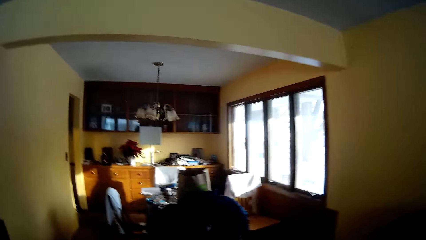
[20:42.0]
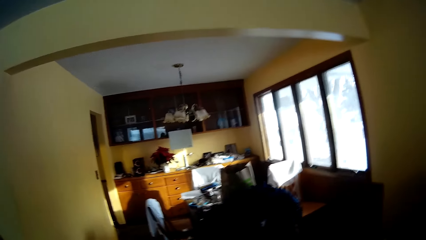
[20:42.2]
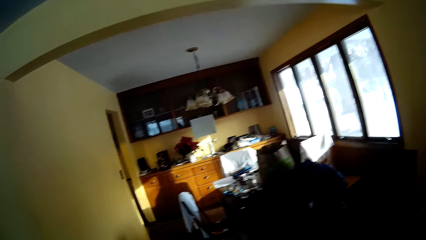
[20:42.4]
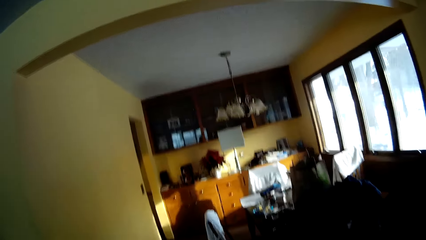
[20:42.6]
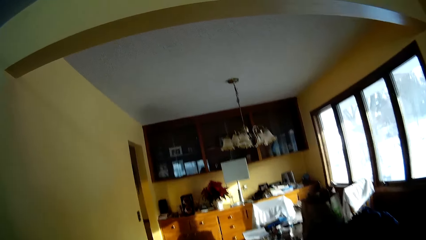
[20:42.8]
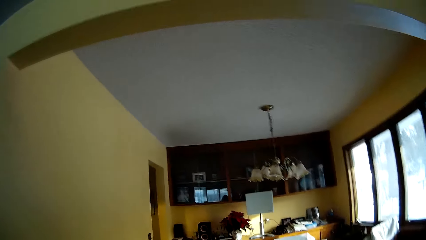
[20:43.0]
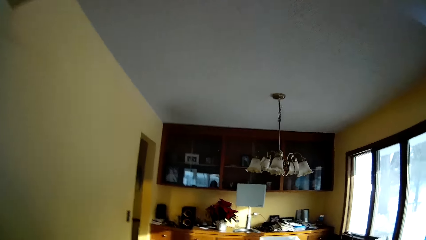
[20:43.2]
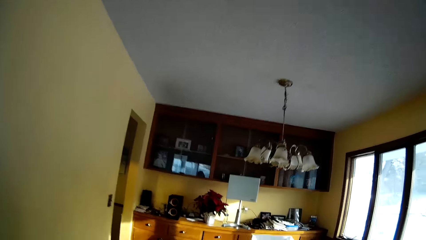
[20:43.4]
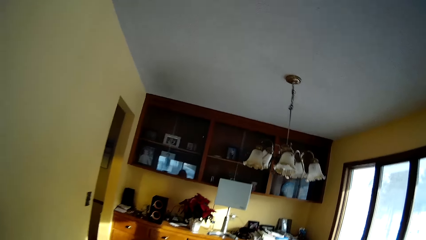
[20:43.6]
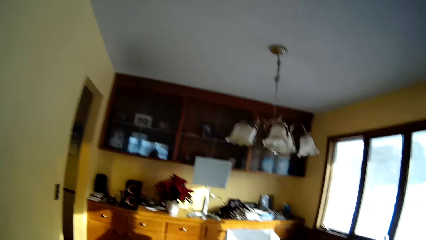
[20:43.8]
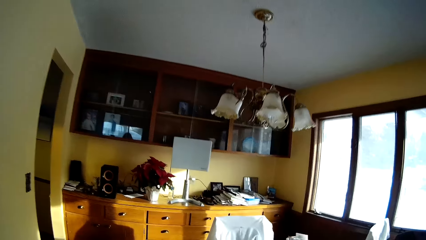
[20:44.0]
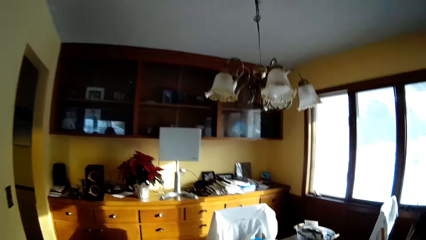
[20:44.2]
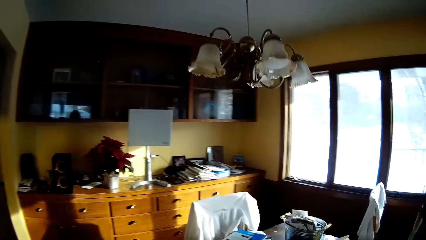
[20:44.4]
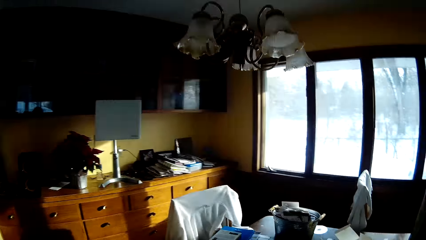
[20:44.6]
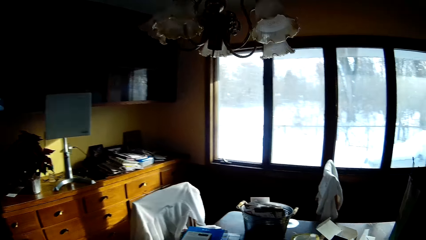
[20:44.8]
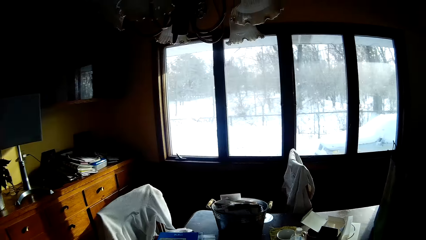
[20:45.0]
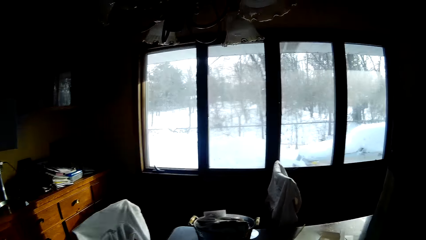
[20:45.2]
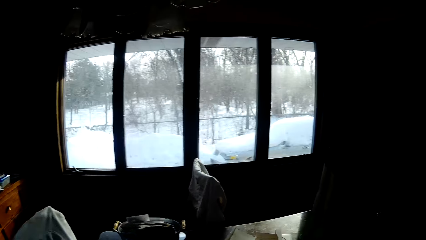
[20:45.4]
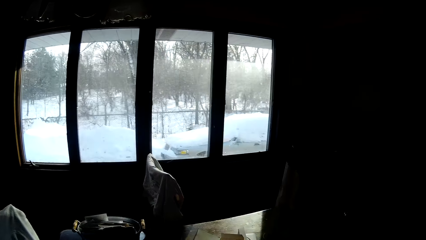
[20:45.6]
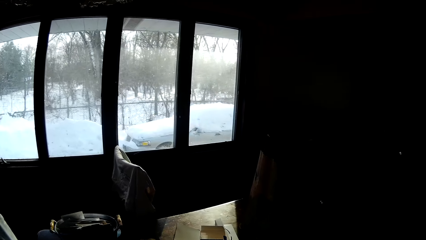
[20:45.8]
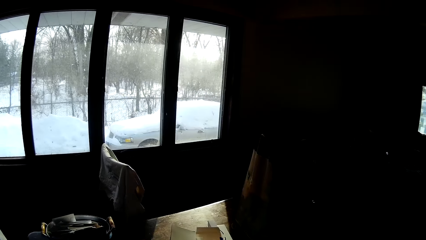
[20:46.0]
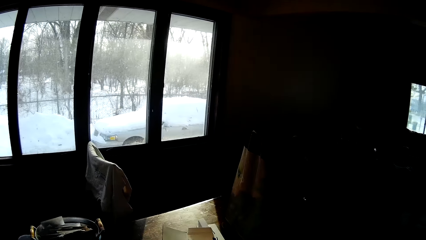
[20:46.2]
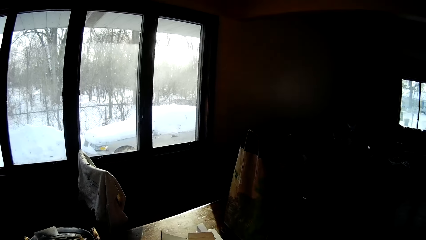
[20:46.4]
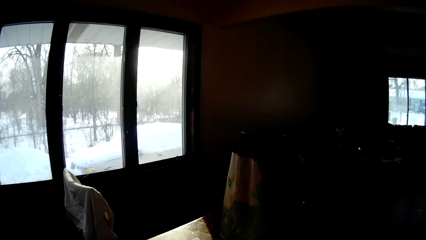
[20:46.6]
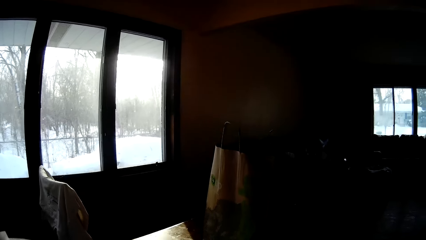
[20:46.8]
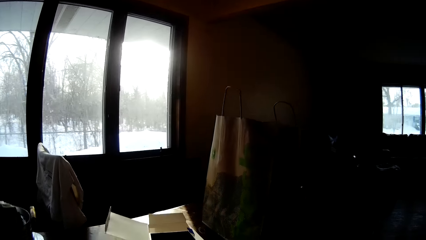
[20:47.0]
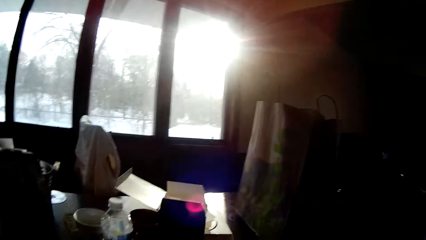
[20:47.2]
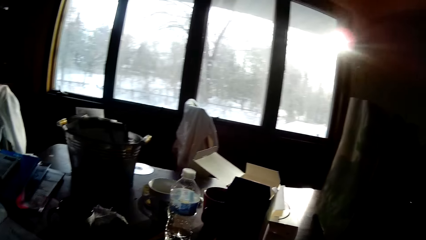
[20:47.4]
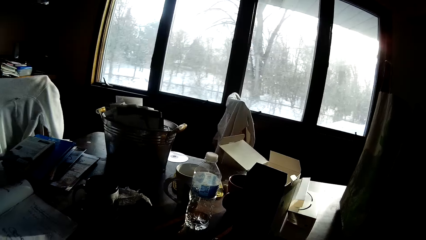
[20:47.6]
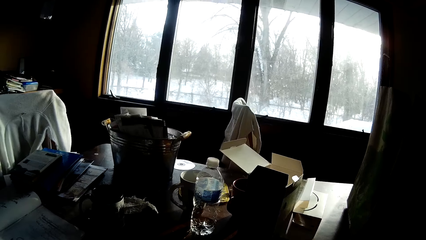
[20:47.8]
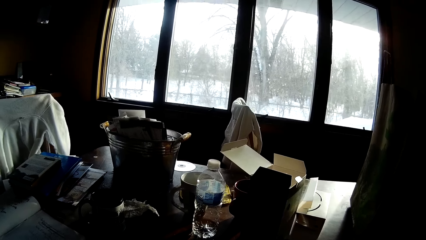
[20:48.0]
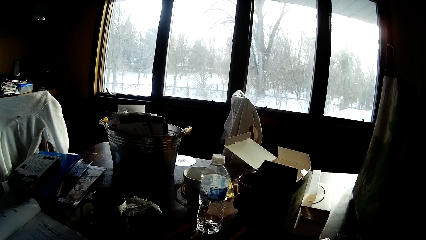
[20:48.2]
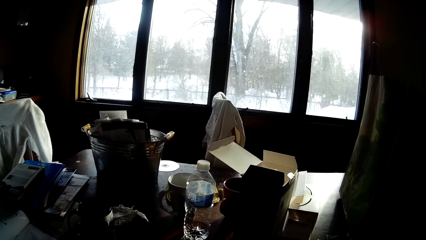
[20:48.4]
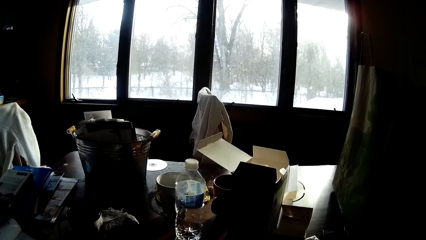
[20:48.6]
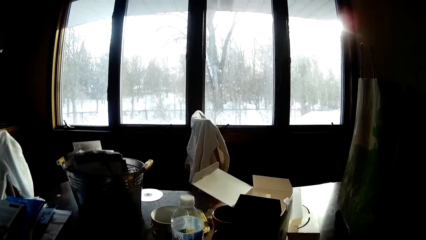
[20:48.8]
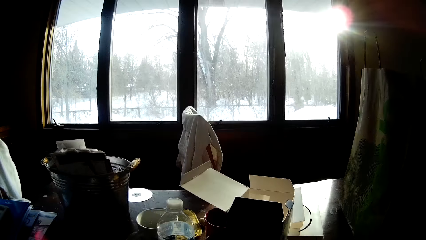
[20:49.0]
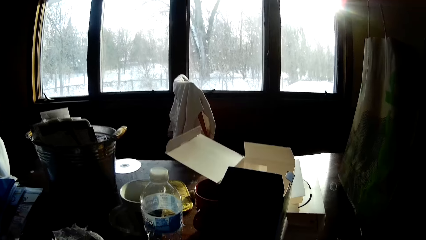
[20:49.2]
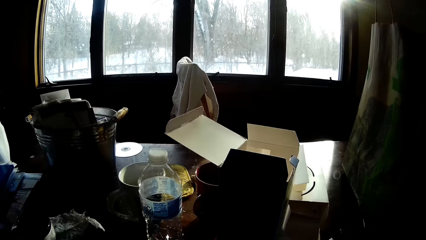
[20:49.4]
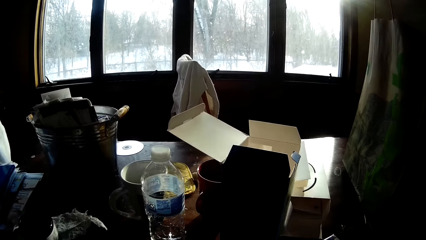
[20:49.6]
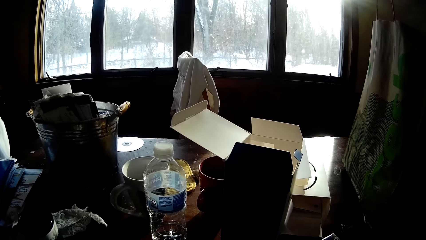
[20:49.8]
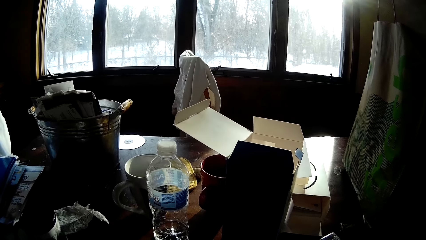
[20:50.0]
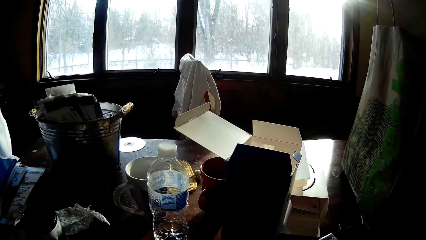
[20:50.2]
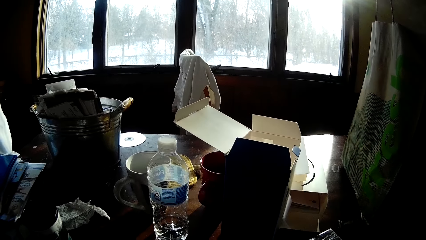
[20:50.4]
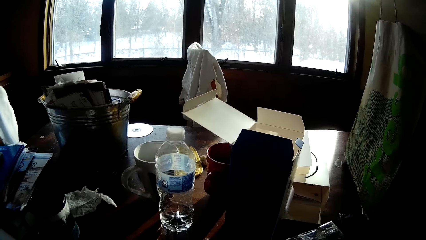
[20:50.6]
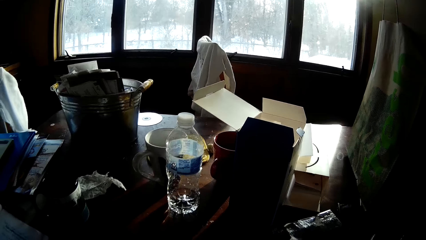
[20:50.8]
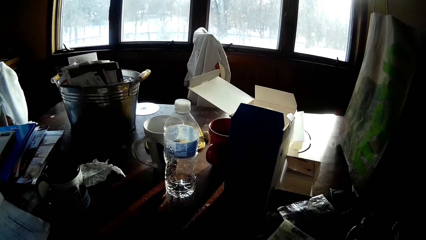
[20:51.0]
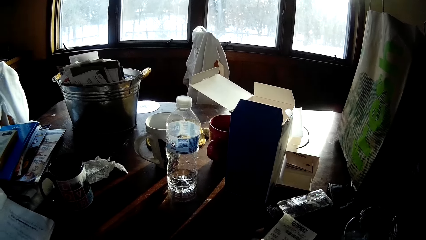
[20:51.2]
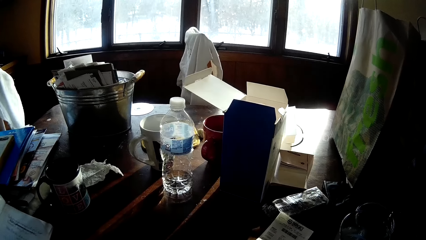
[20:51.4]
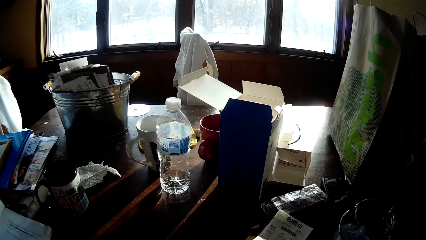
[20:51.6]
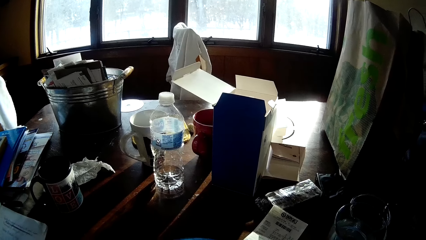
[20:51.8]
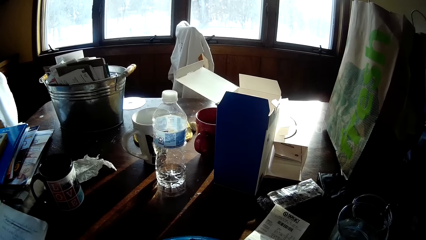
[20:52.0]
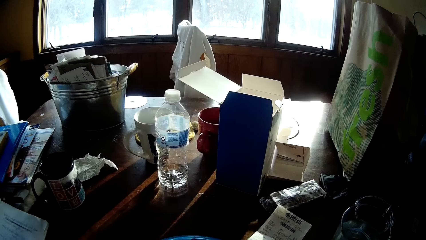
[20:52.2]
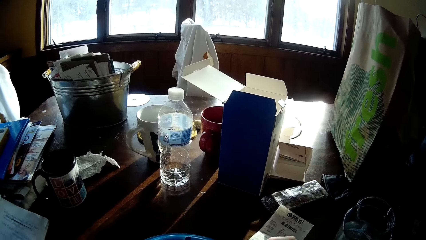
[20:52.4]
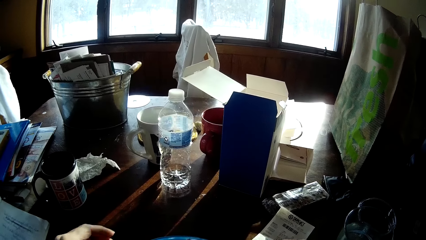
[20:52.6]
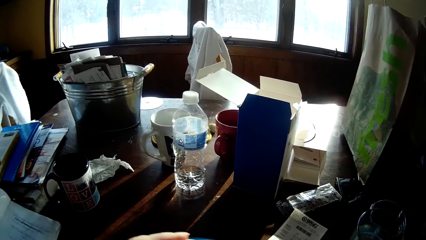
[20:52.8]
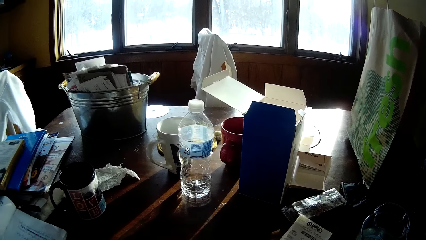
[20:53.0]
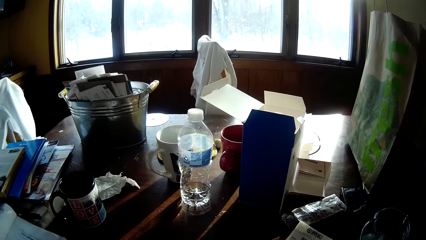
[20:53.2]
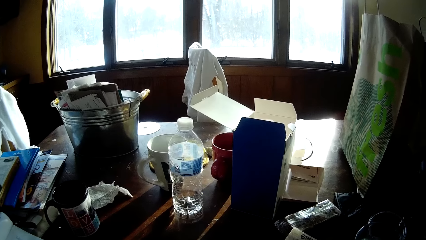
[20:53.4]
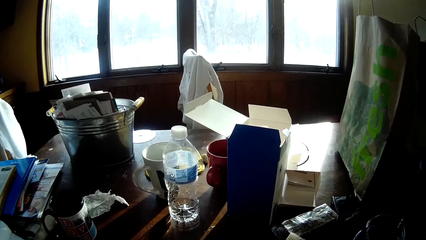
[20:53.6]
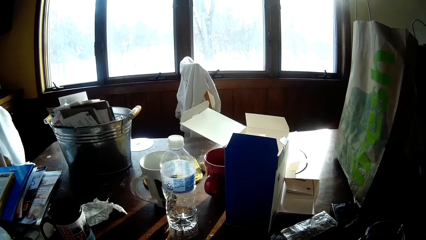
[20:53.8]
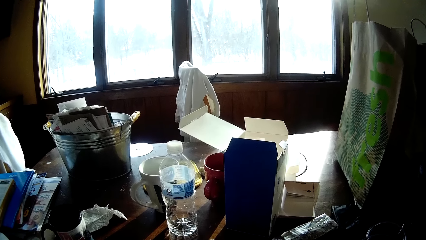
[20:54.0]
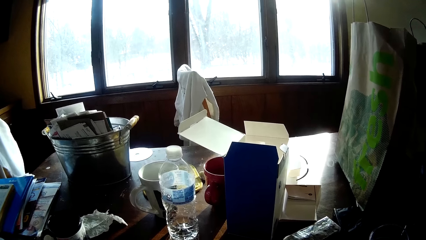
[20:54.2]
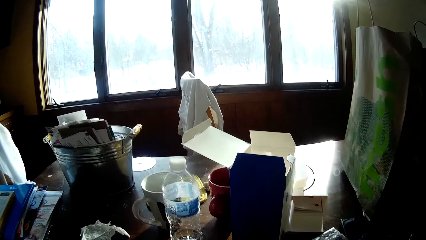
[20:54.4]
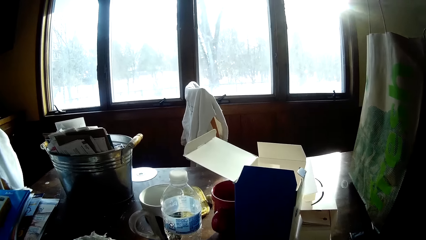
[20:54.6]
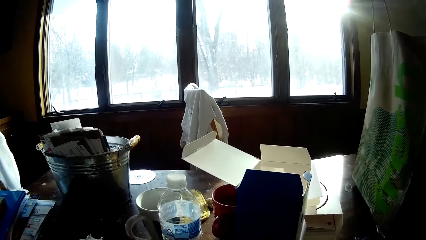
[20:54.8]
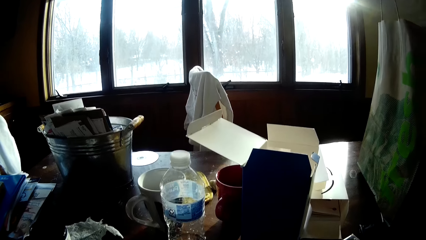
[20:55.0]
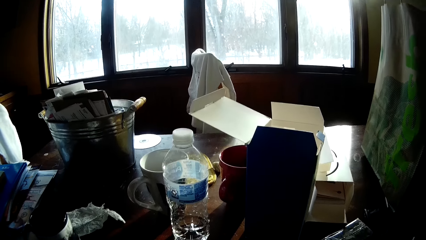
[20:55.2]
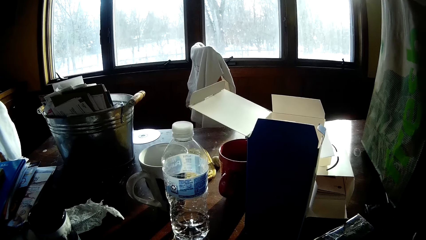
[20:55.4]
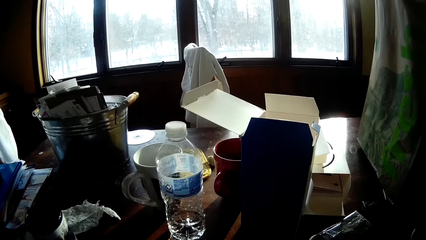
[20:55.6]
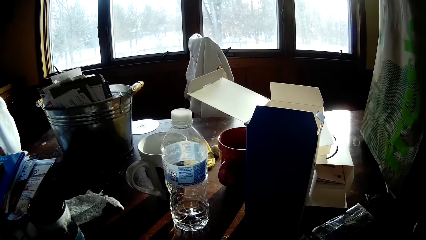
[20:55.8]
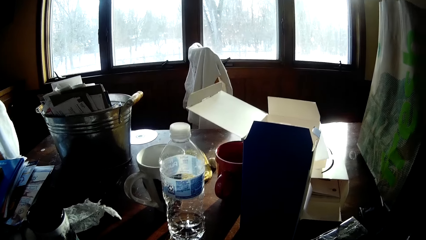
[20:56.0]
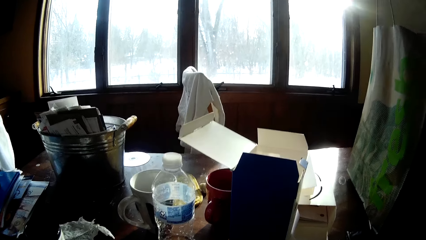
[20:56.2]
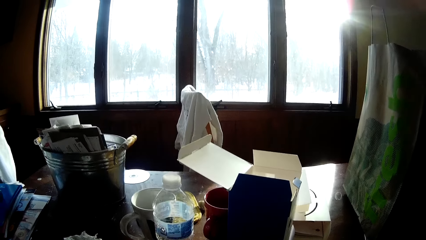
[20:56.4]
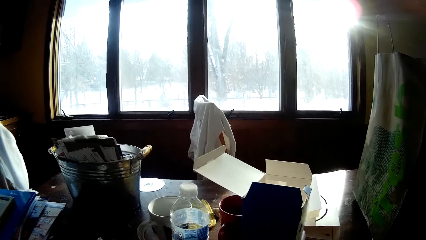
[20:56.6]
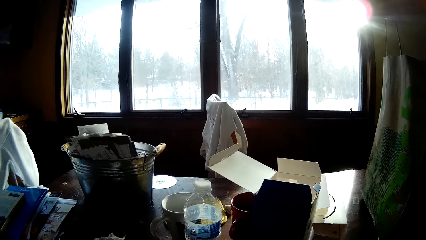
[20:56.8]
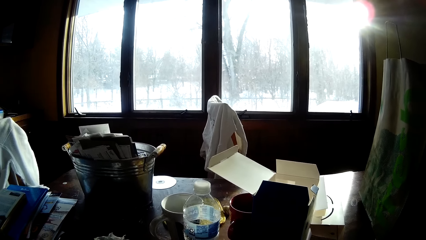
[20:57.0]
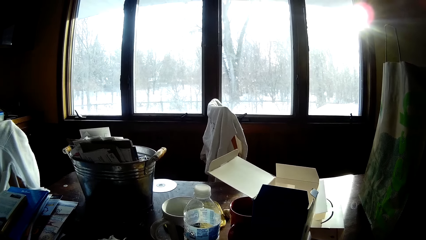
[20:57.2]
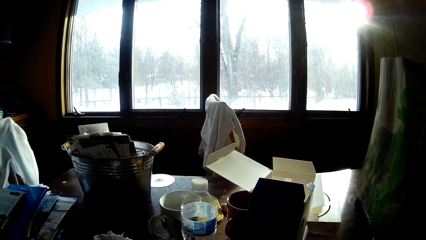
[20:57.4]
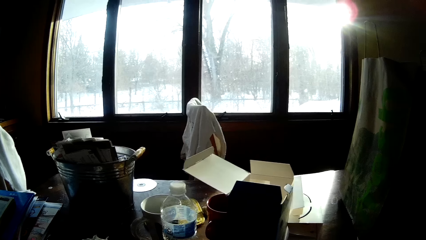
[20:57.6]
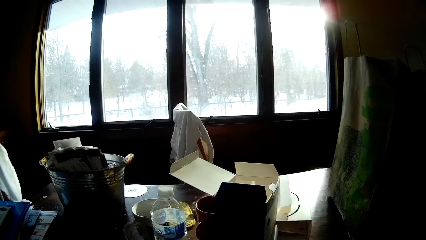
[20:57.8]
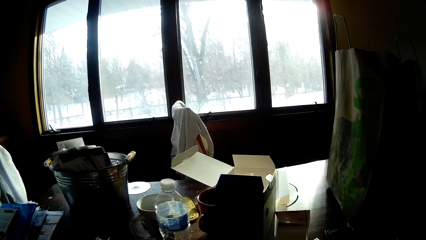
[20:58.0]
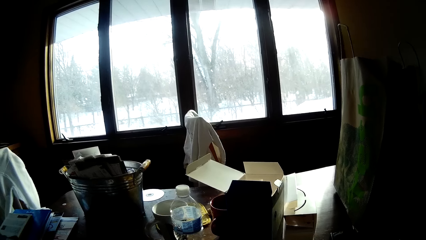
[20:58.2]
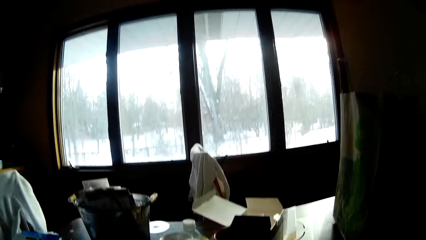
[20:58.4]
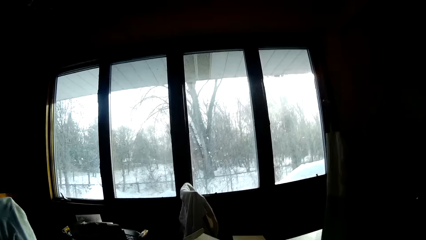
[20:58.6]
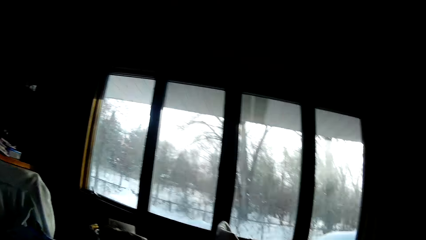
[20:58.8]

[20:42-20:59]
The camera wearer walks towards the dining table.
